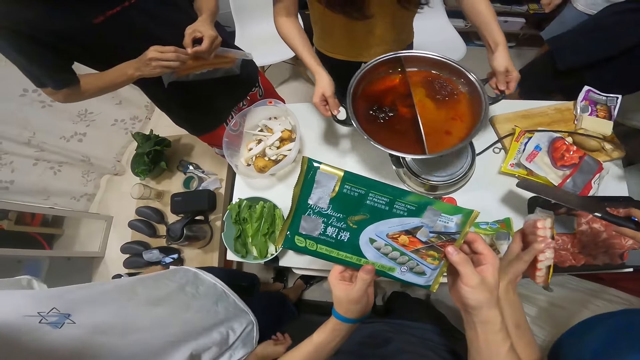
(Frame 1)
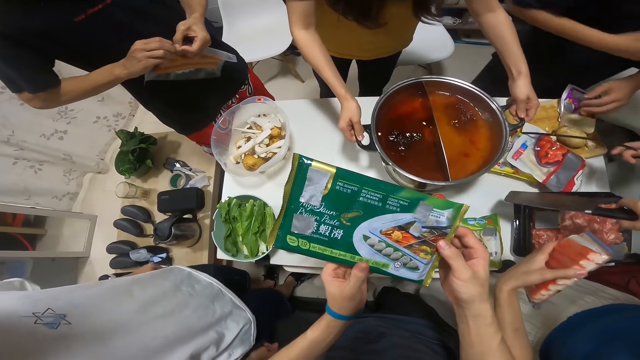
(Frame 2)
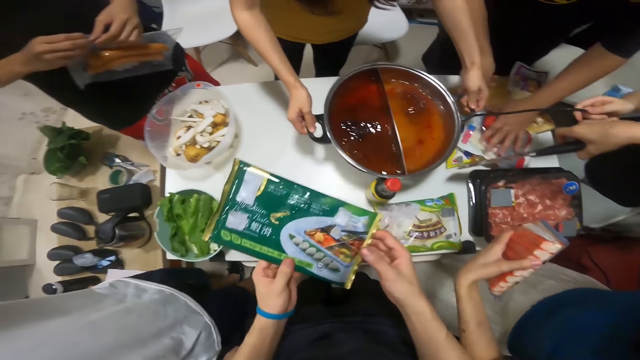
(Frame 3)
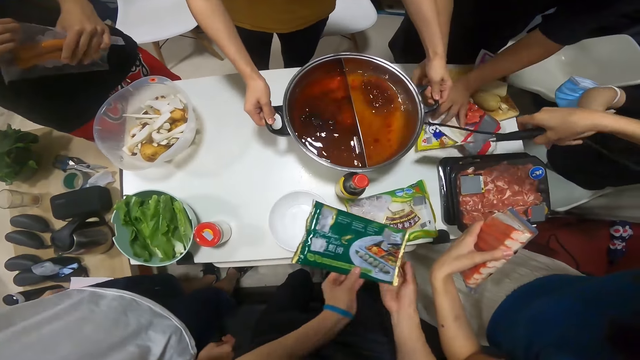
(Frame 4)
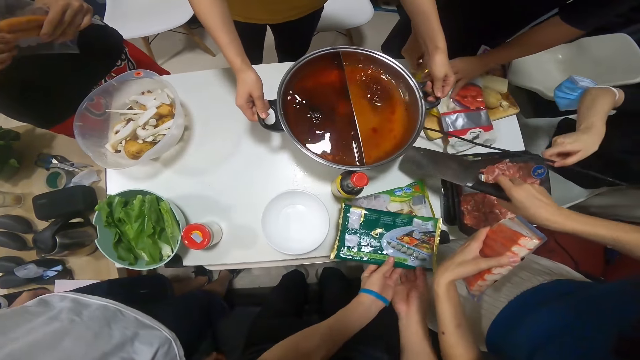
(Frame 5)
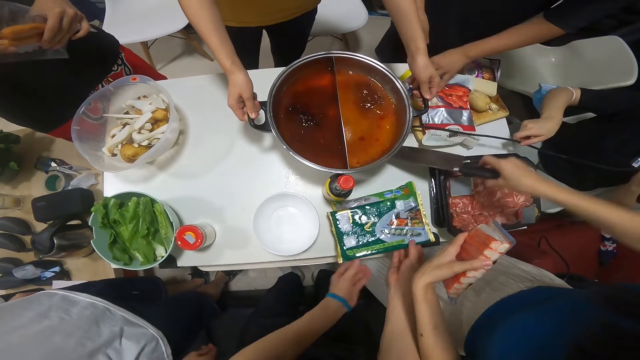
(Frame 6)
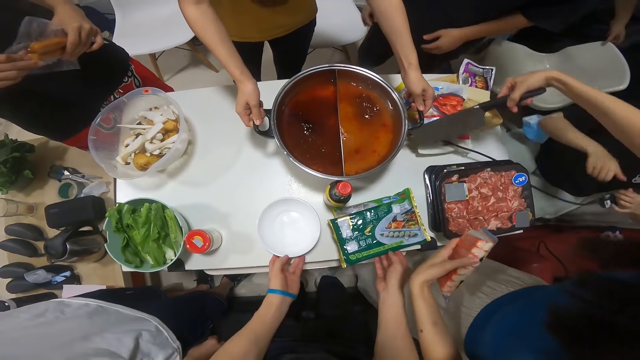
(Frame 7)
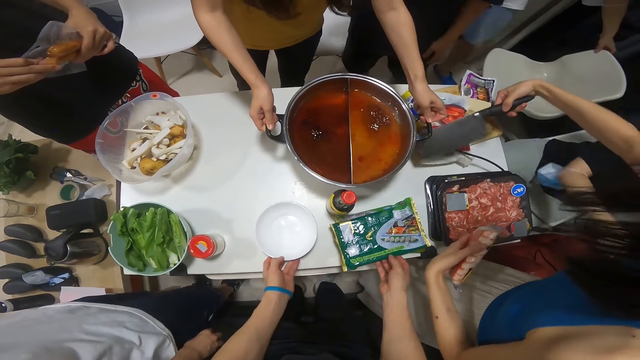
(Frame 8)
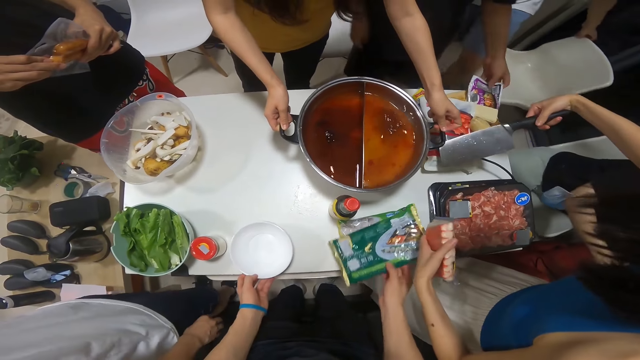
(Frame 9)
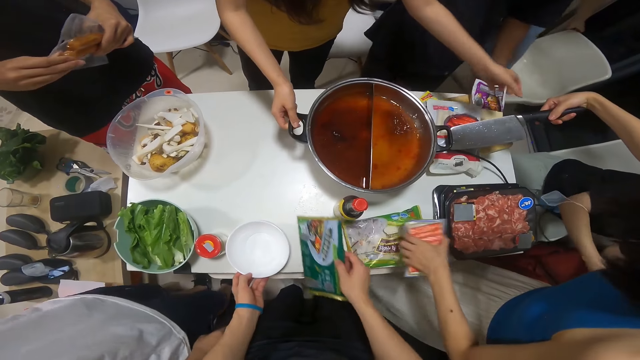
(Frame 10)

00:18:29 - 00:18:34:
A woman places the pot on the pot burner on the table with both hands. A man tears the pack of sausages in both hands. Another man moves the sachet of pepper on the table with his left hand. Another woman holds the plugged attached wire with both hands. The camera wearer drops the pack of prawns on the table with both hands. The other woman plugs the attached wire plug into a socket with both hands. The camera wearer moves a plate on the table with her left hand. She moves the pack of prawns on the table with her right hand.

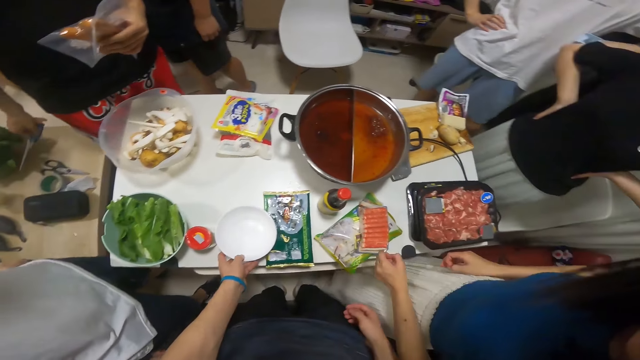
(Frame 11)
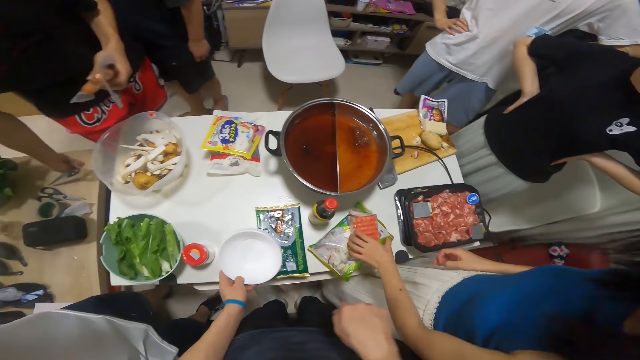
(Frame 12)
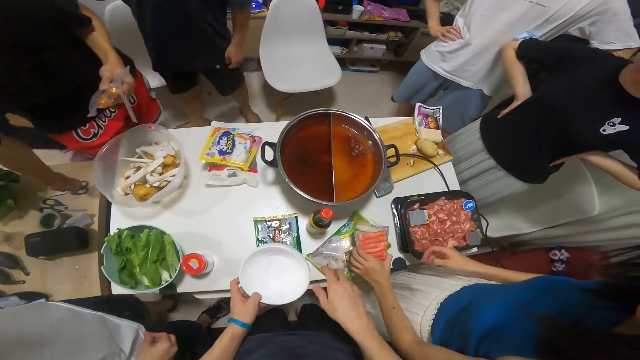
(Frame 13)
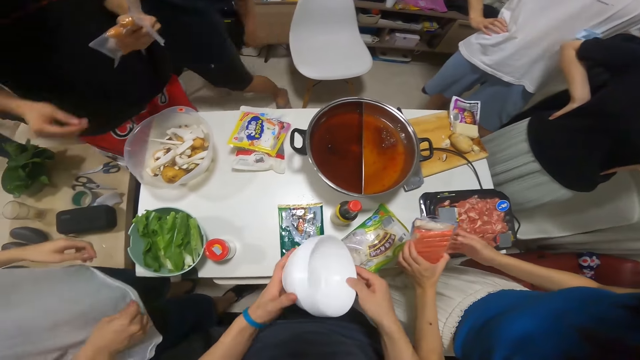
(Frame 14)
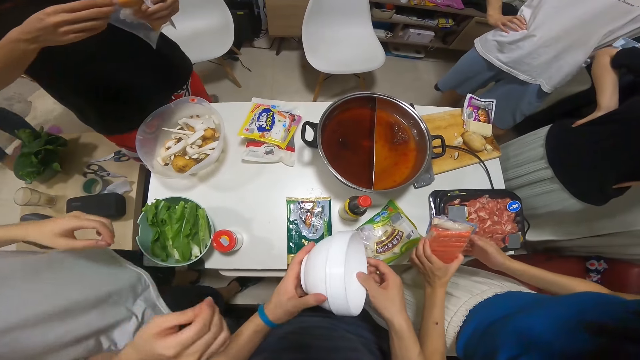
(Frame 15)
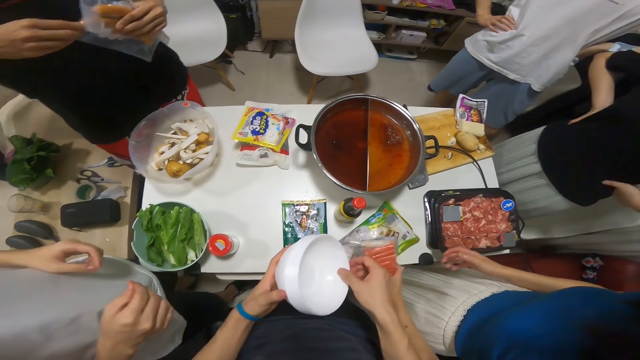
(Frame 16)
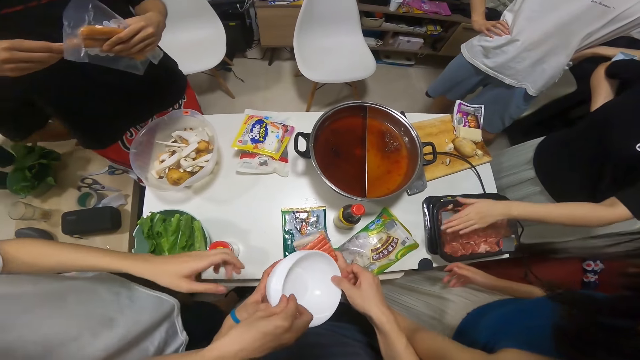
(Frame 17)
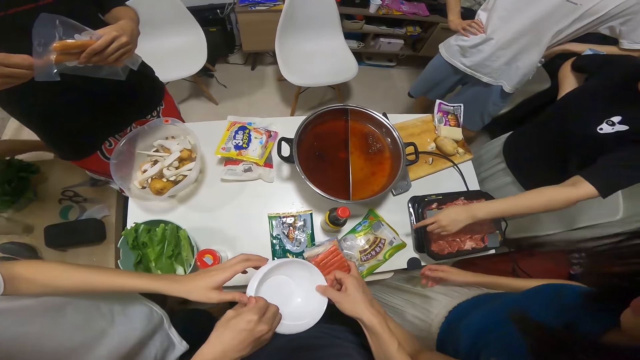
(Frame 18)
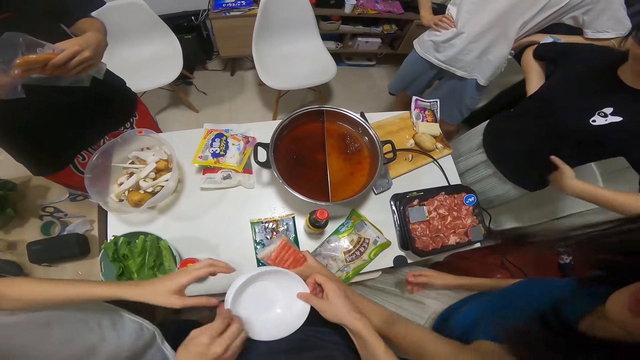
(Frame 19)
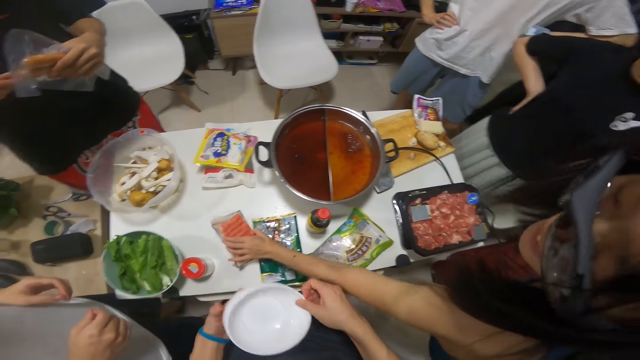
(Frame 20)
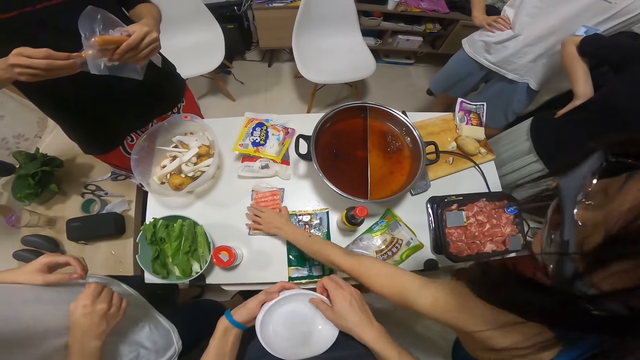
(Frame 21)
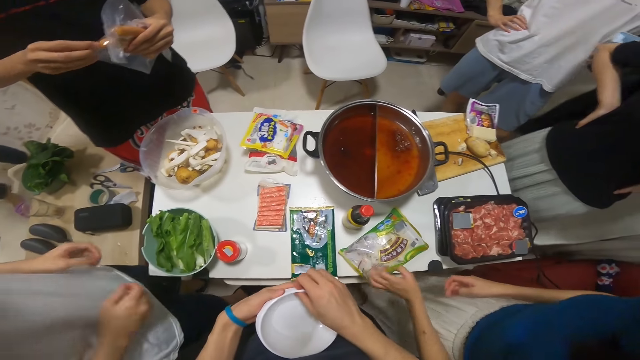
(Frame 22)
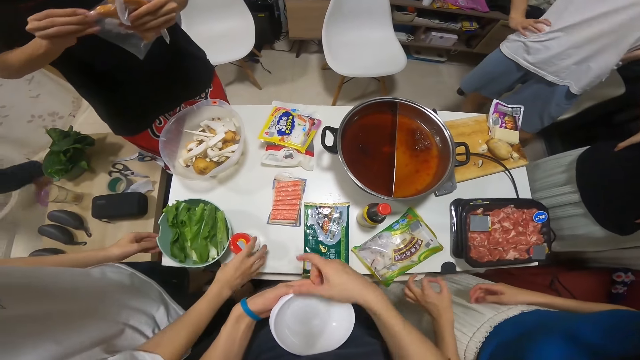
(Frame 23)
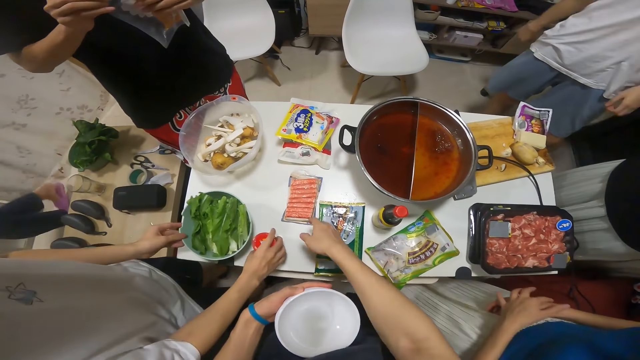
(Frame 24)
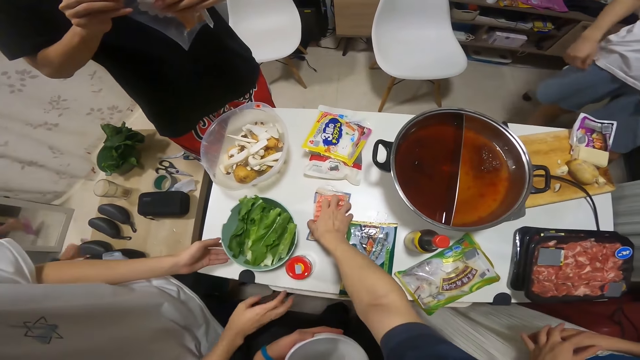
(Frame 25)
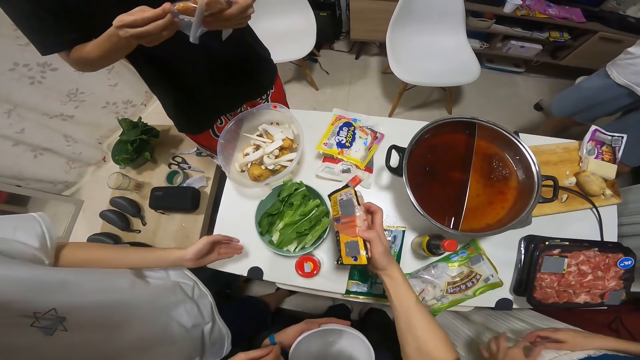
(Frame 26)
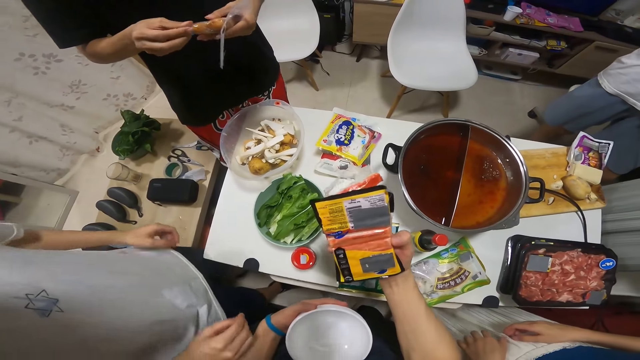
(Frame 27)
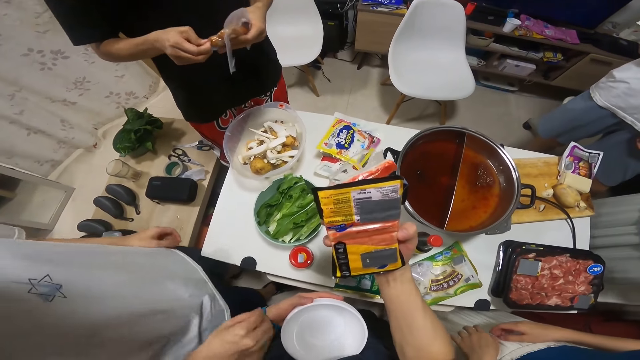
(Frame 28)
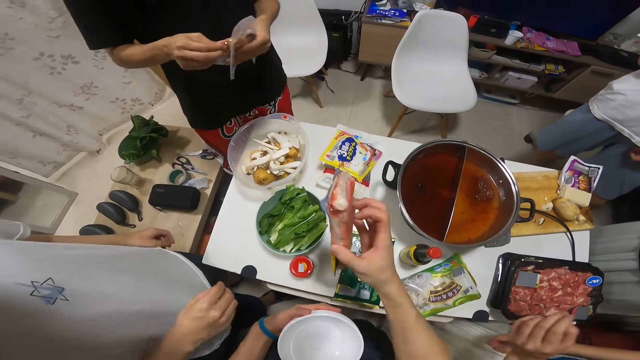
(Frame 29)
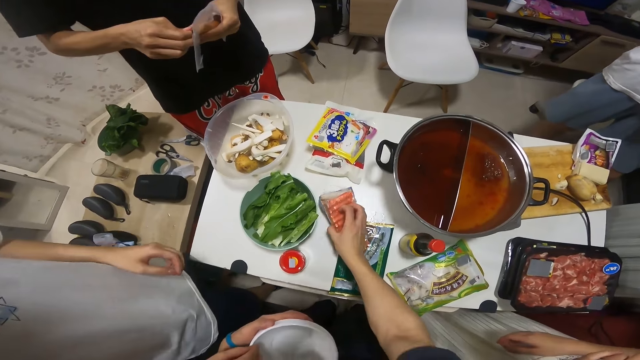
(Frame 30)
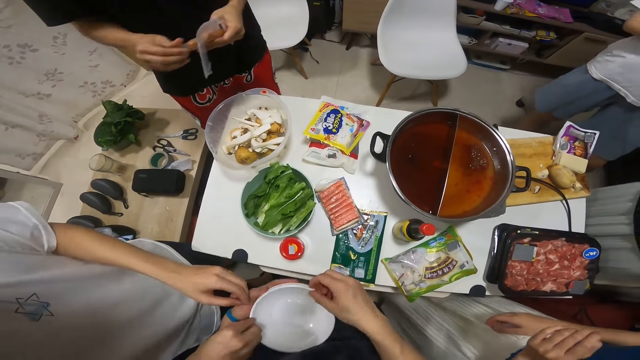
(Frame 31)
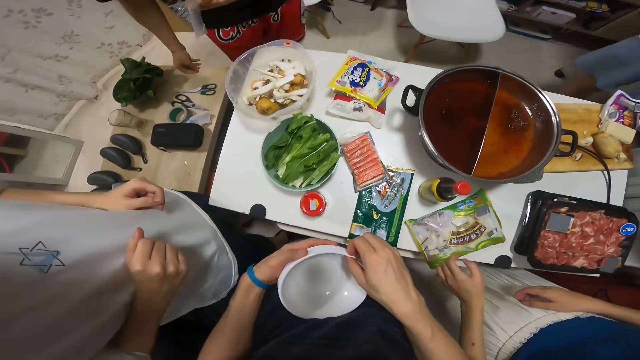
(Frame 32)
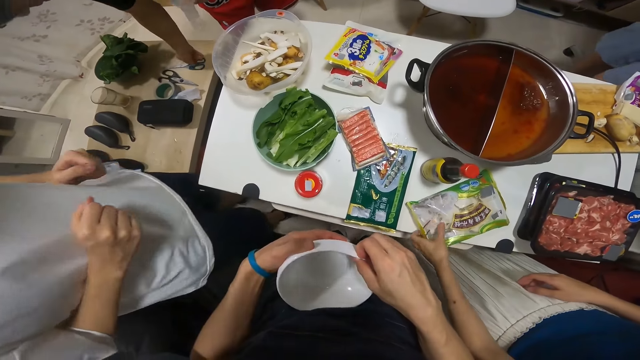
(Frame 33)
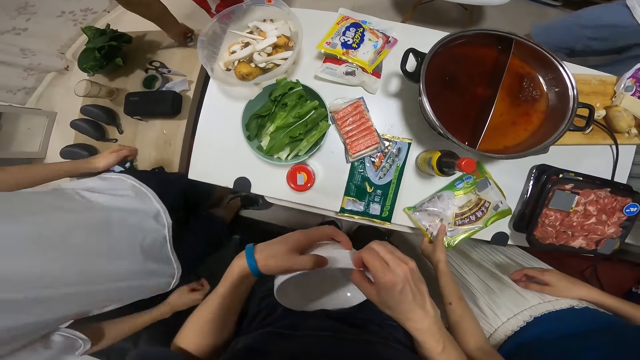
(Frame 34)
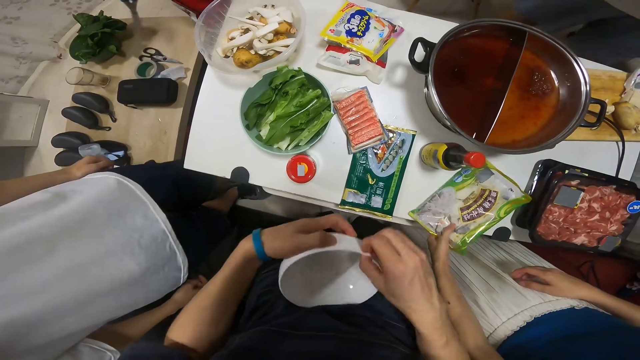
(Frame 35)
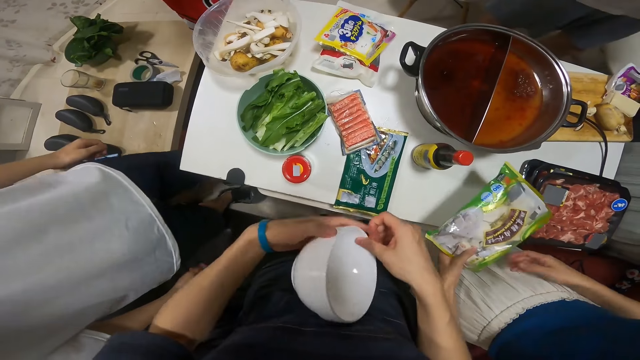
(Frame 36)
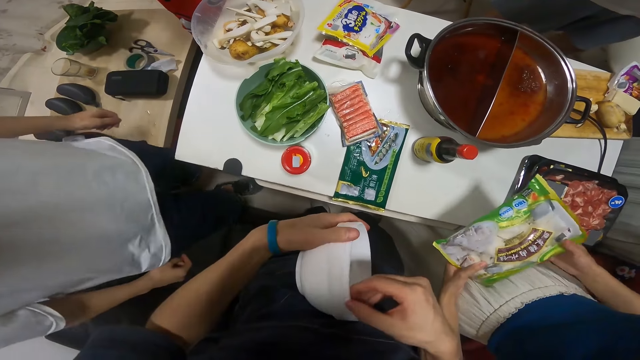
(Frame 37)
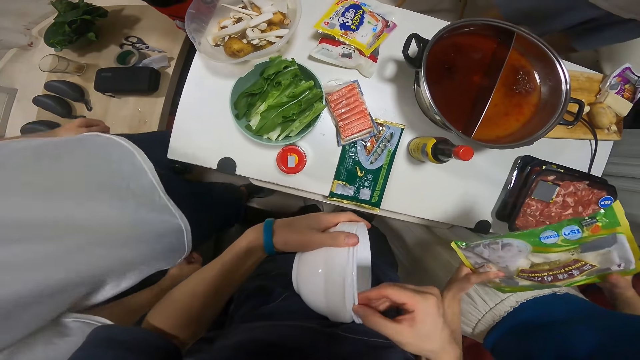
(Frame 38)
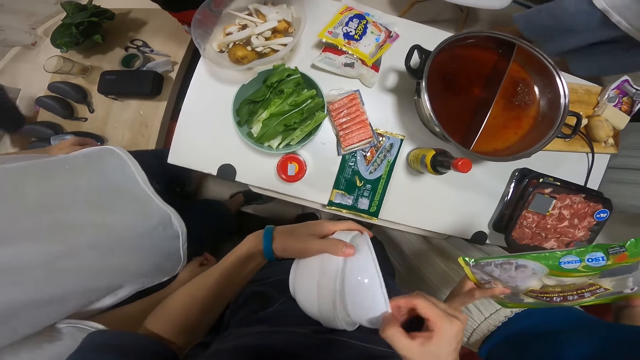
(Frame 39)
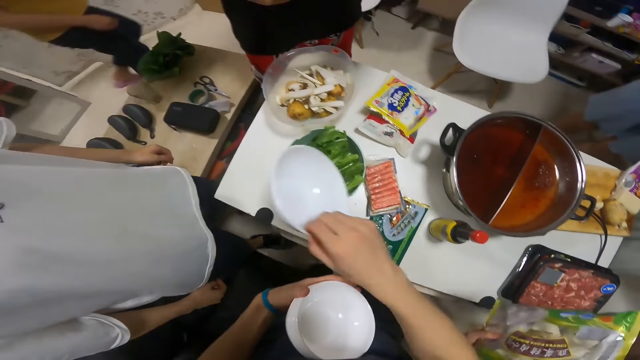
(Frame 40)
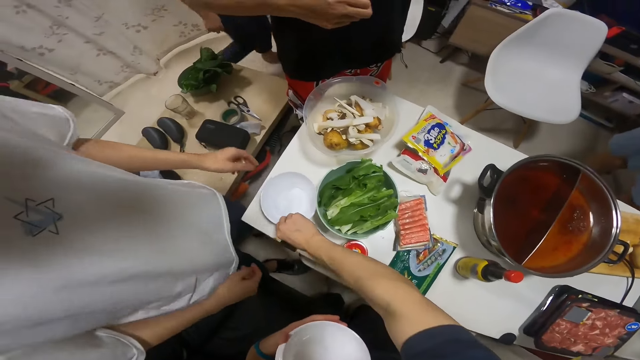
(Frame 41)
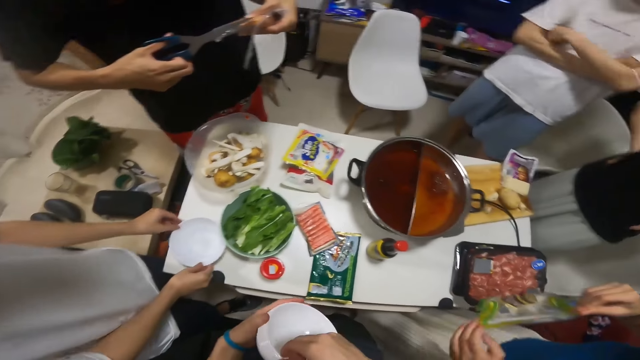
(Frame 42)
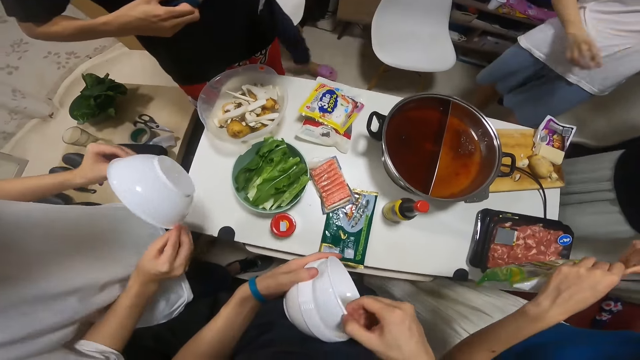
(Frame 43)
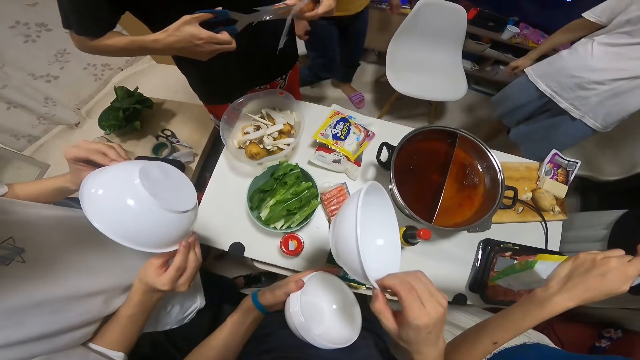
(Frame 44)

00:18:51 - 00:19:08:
A woman picks up the pack of sausage from the pack of pork on the table with her left hand. The camera wearer holds plates with their left hand. They pick up the plate from the table with their left hand. They hold the bowl in both hands. A man holds the pack of sausages with both hands. The camera wearer holds the plates with both their hands. The woman drops the pack of sausages in her left hand on the table. Another man moves a jar on the table with his right hand and moves the bowl of lettuce on the table with his left hand. The camera wearer picks up the pack of sausages on the table with their right hand. They drop the pack of sausages on the table with their right hand. They hold the bowl in both hands. The first man picks up the scissors from the other table with his right hand. The woman picks up the pack of pork from the table with her left hand. The camera wearer removes a plate from a stack of plates in their hands with their right hand. They hold the plates with both their hands. The woman holds the pack of pork from the table with both hands. The camera wearer places the removed plate from the stack of plates in their hands on the table with their right hand. They distribute the plates. The other man picks up the plate from the table with both hands. The camera wearer removes another plate from the stack of plates in their hands with their right hand. The first man cuts the pack of sausage in his left hand with the scissors in his right hand.
